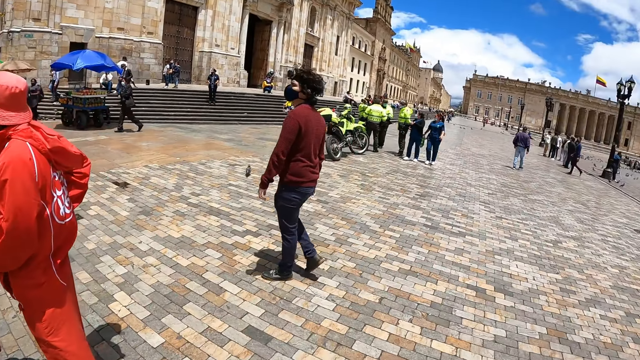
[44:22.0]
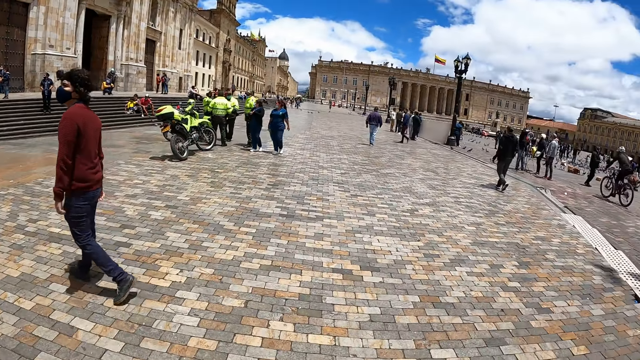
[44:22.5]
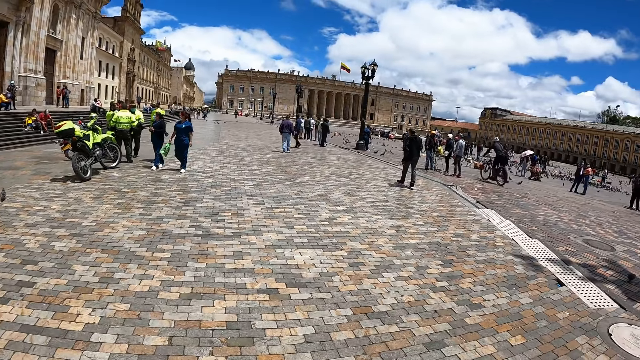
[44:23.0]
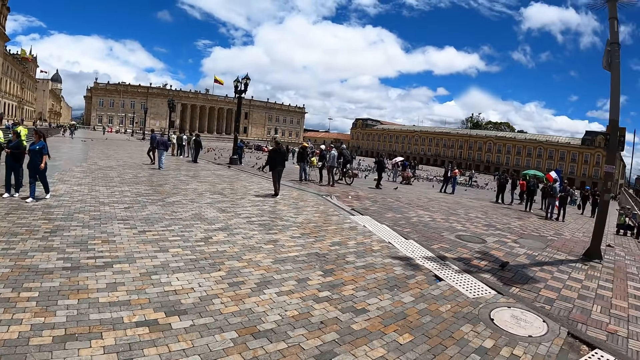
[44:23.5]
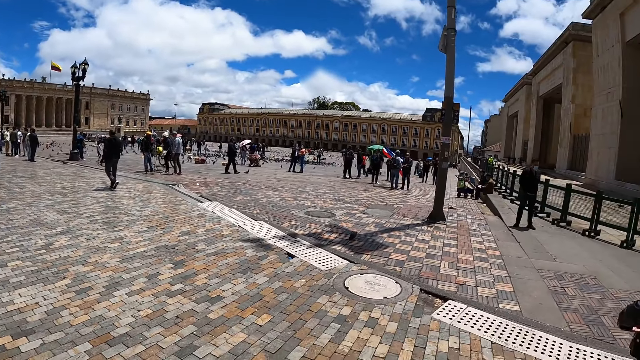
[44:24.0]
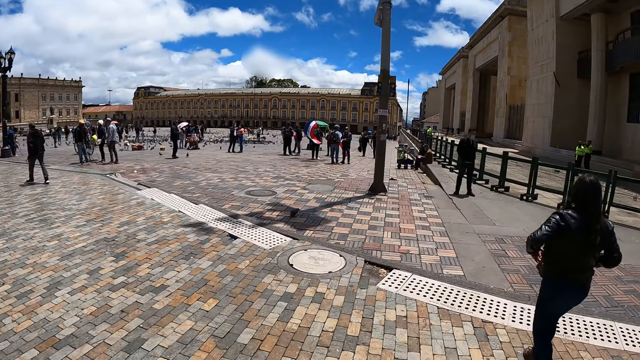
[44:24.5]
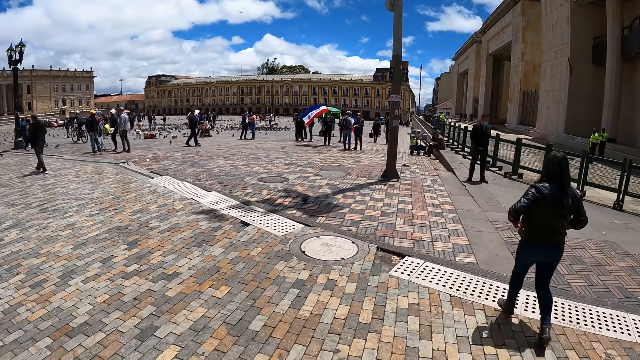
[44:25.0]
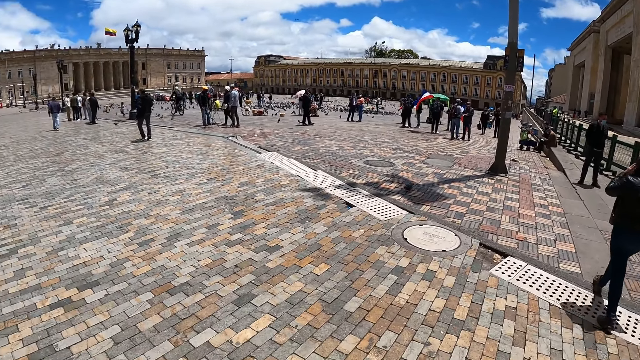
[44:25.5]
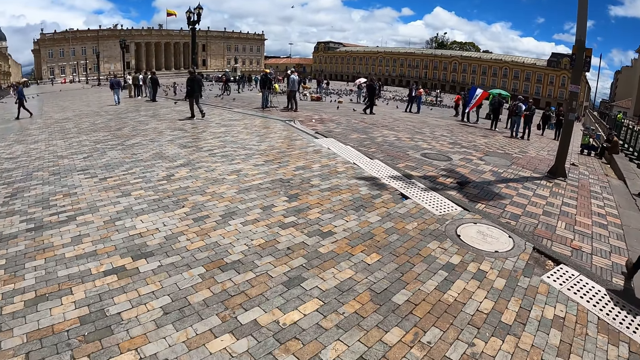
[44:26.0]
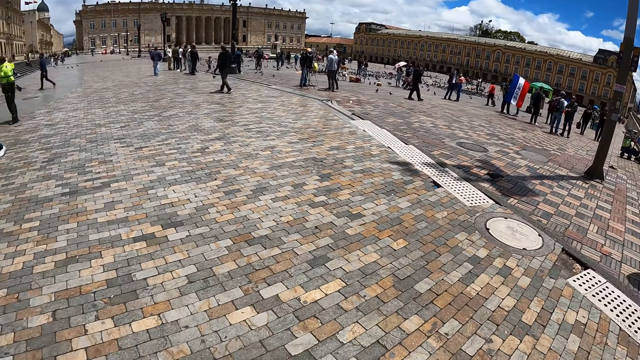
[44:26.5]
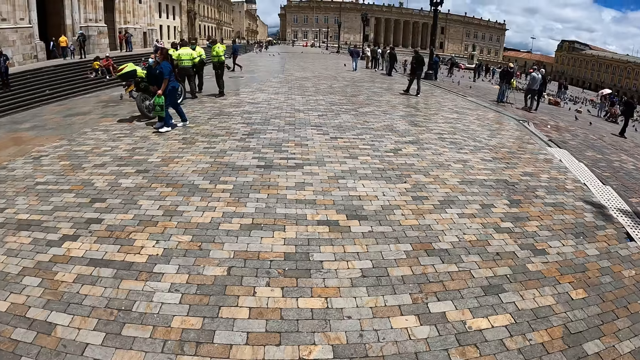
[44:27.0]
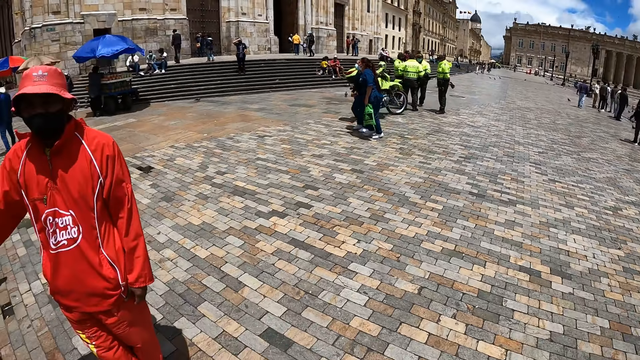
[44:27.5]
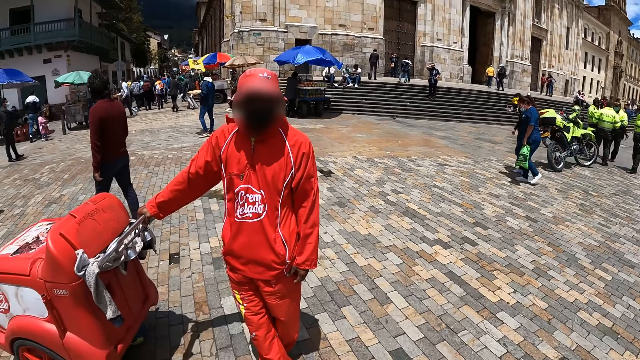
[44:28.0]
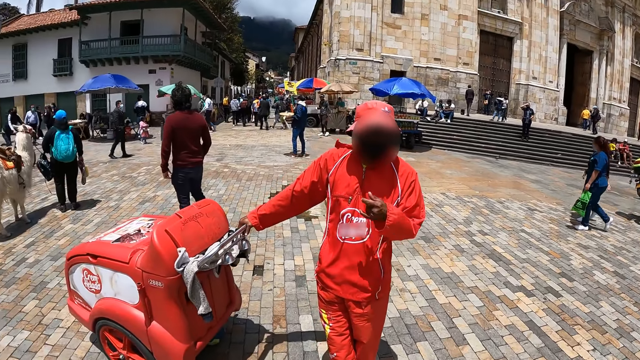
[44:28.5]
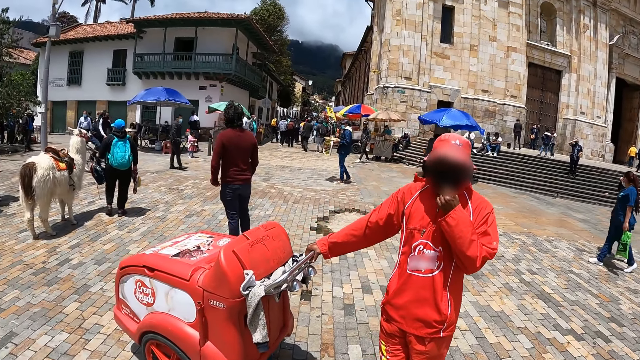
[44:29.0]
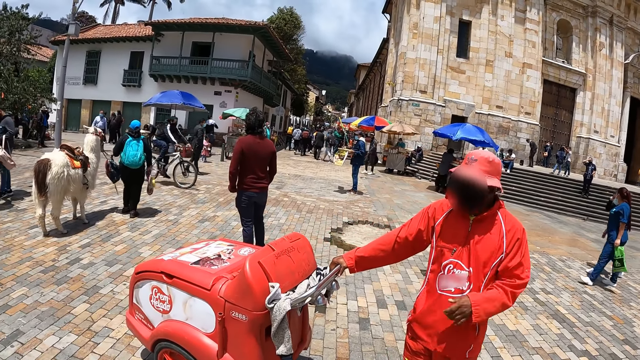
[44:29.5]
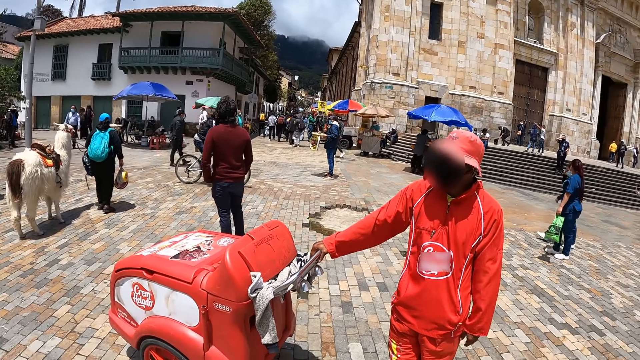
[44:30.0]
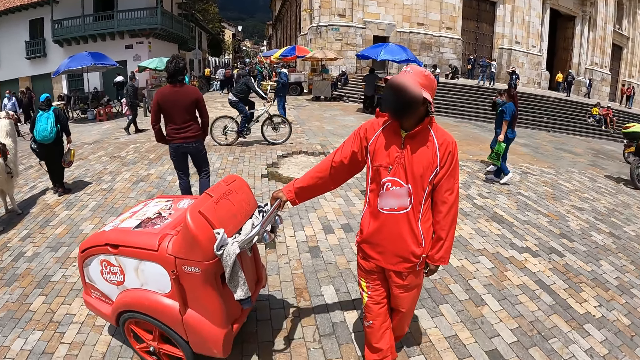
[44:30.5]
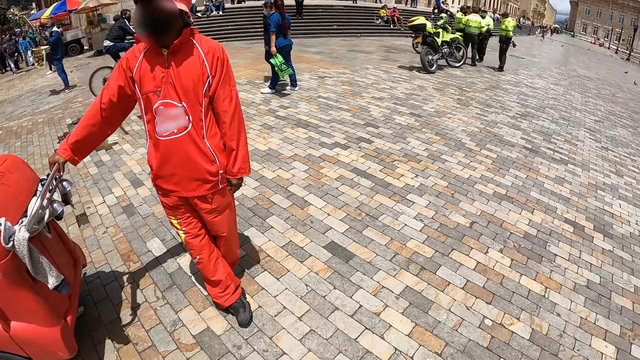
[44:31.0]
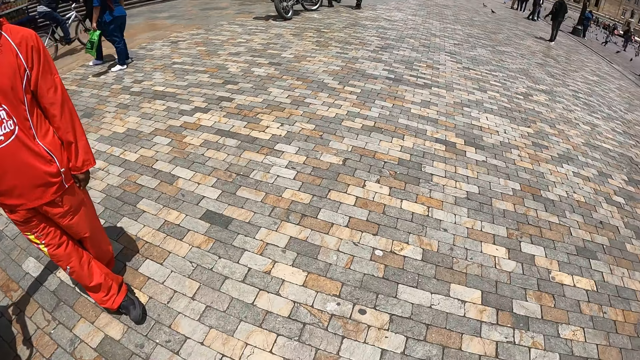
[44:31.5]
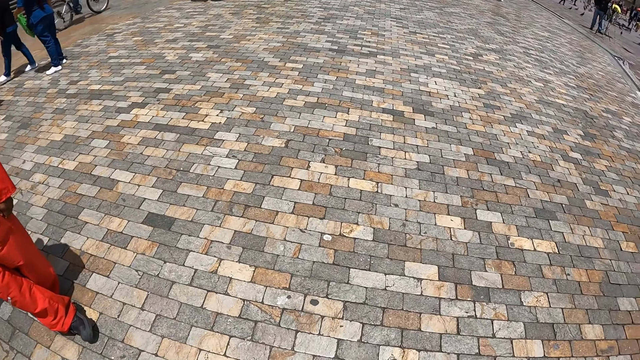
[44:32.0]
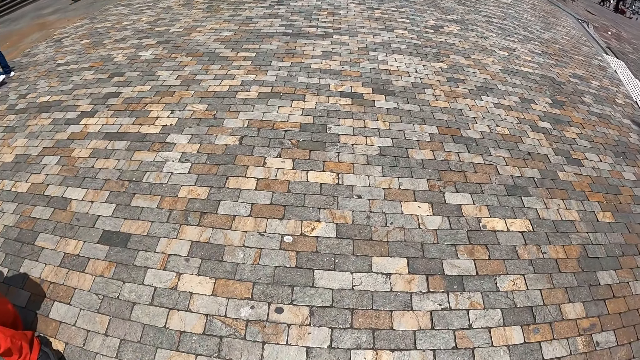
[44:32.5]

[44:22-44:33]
A man adjusts the face mask.

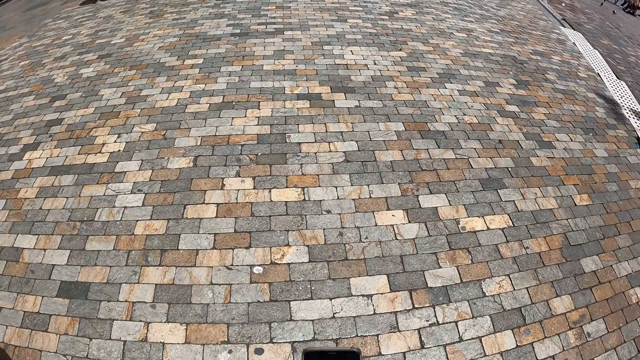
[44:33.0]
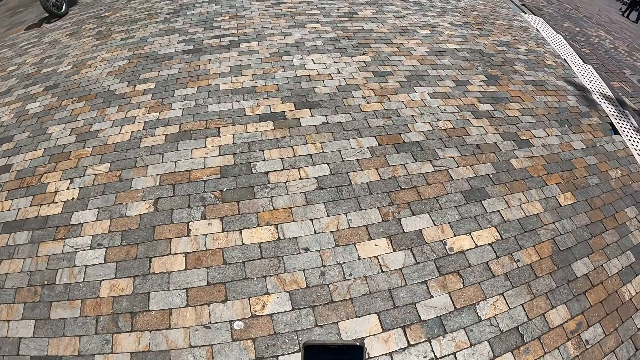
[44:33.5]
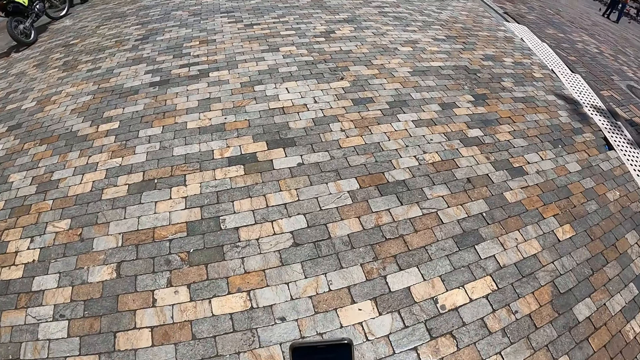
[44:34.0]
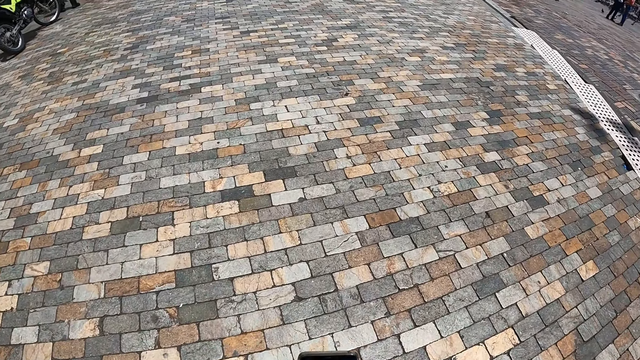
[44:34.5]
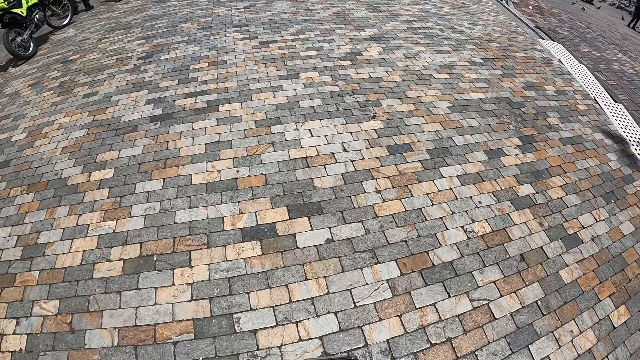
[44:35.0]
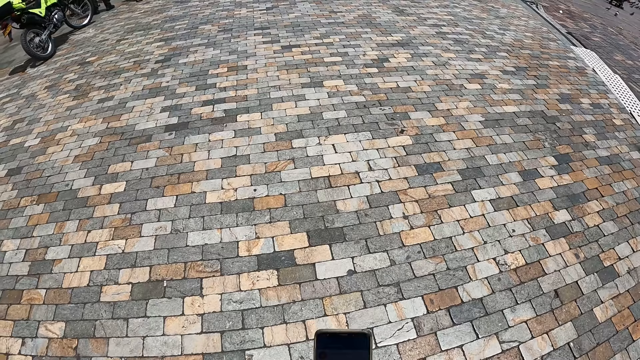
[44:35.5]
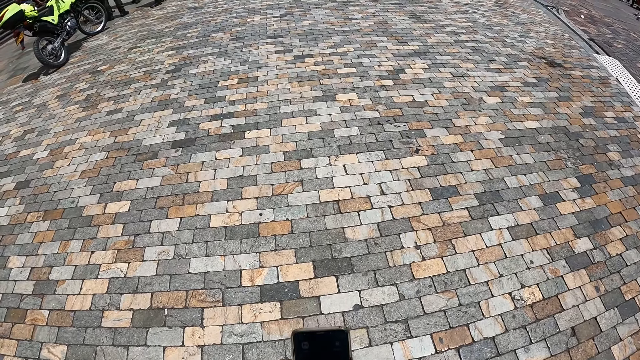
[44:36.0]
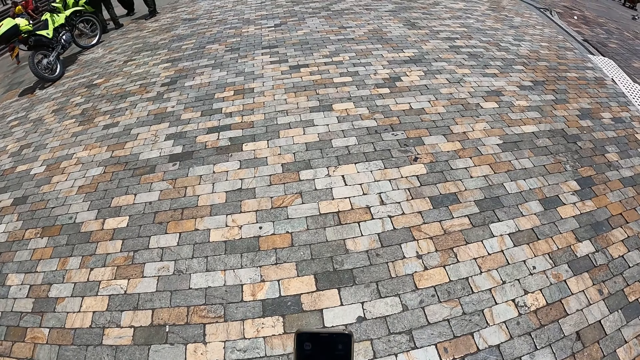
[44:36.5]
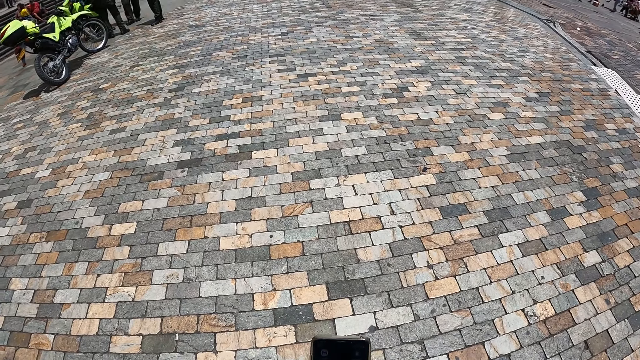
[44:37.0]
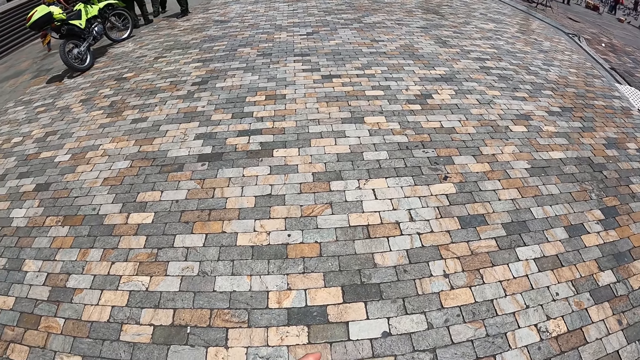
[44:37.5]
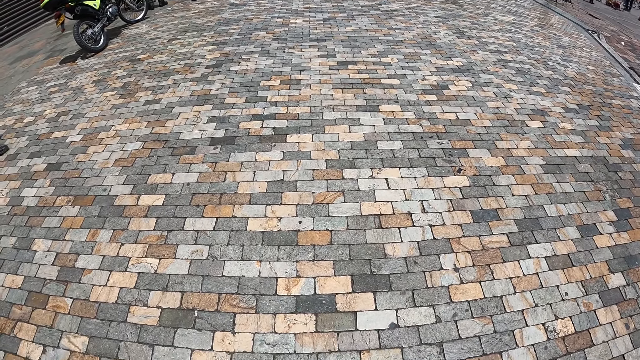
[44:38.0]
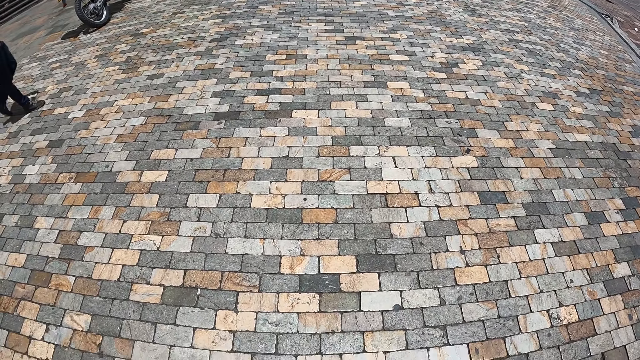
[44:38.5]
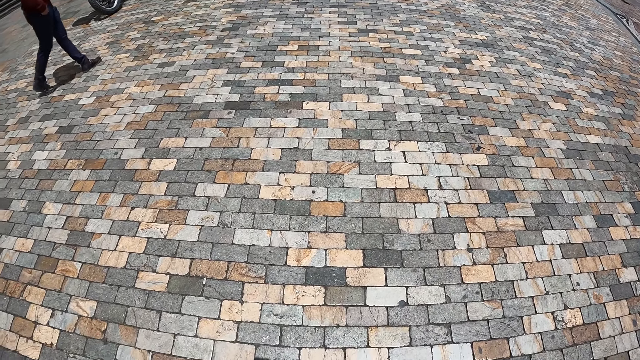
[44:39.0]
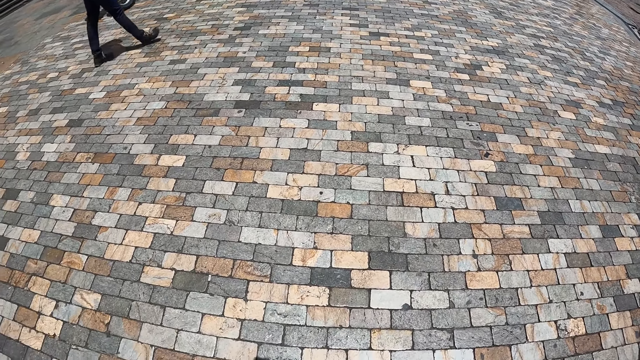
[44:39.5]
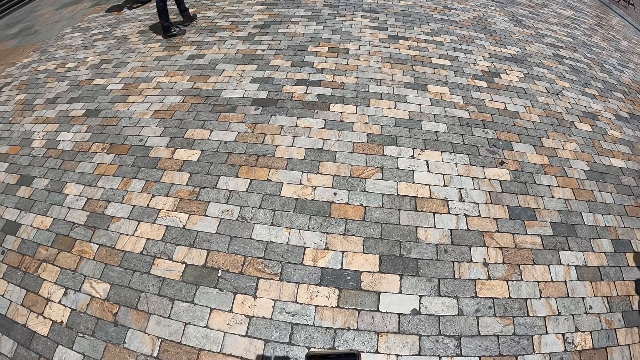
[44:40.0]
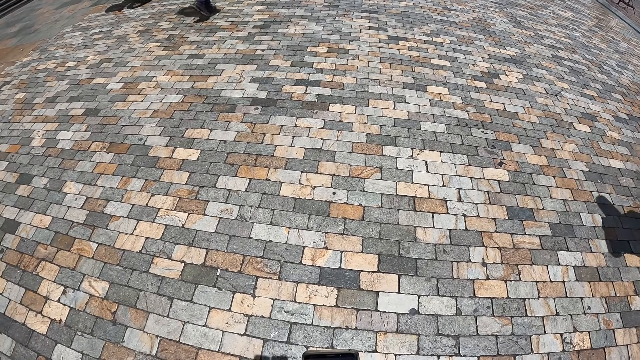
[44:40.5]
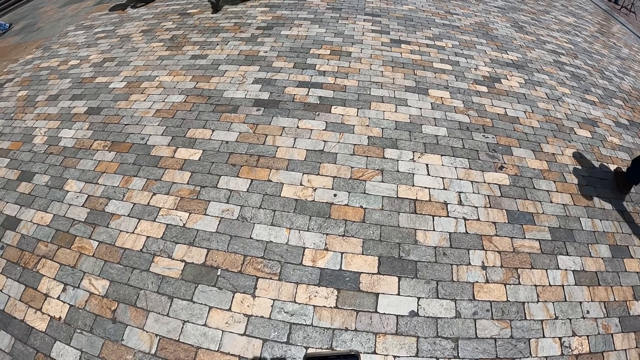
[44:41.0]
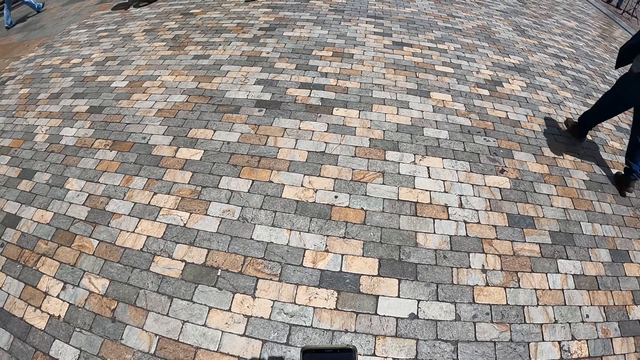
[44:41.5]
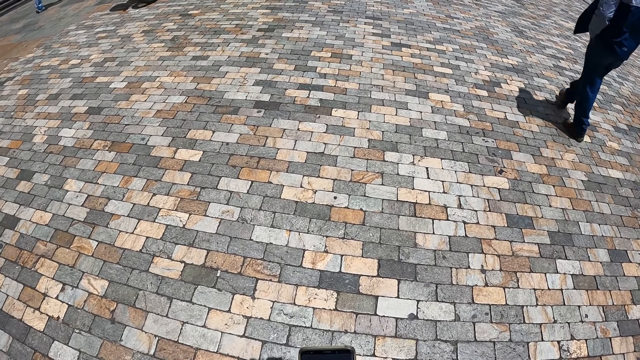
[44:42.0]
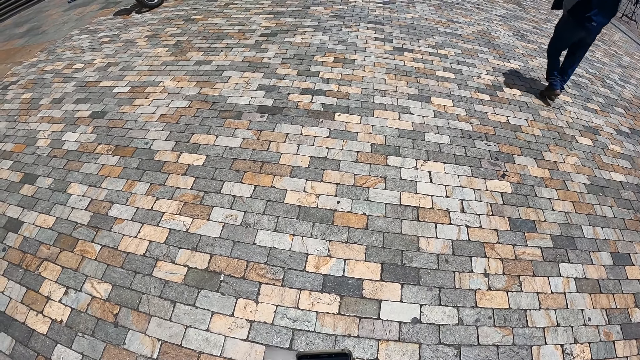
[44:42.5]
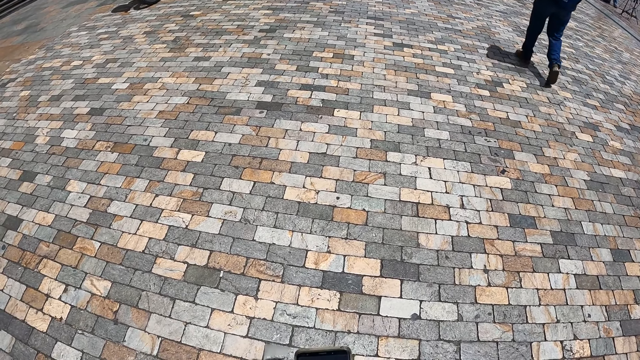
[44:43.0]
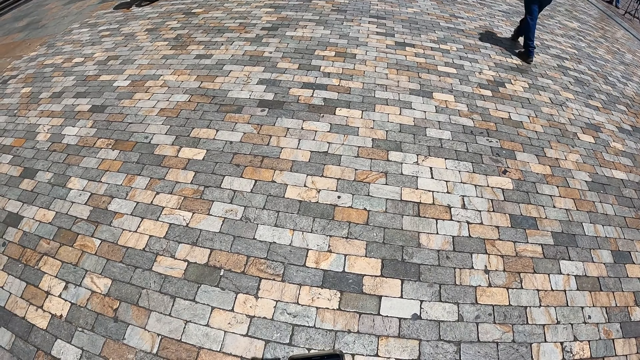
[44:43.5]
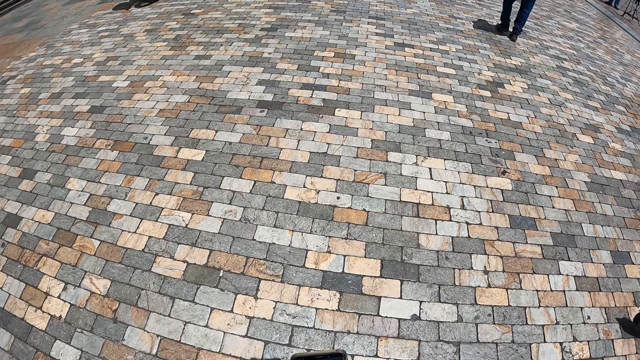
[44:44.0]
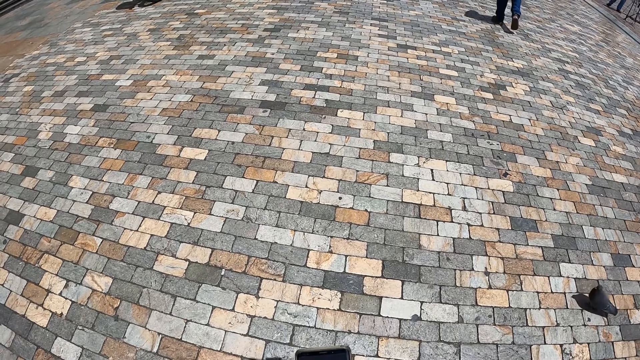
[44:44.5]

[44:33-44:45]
The camera wearer walks around the pavement. They scroll the phone.
